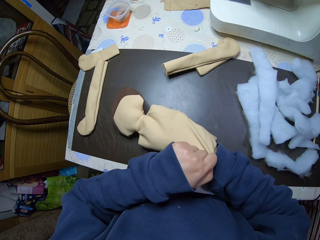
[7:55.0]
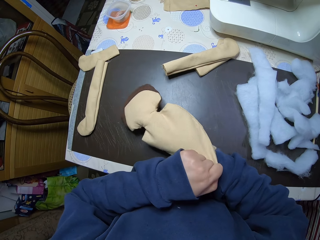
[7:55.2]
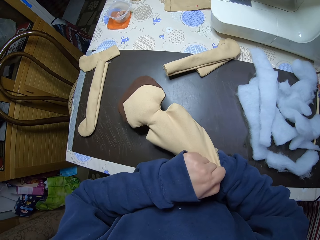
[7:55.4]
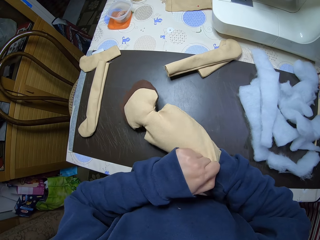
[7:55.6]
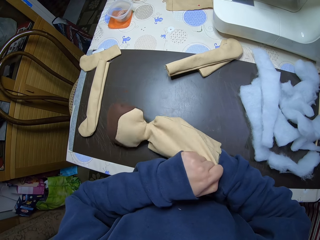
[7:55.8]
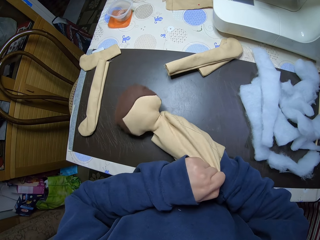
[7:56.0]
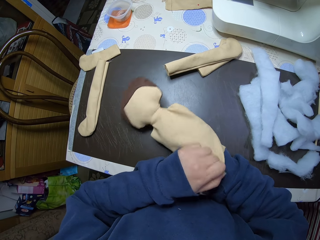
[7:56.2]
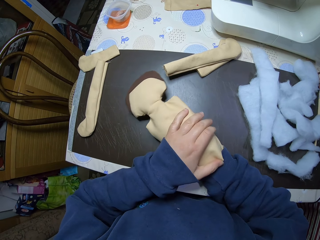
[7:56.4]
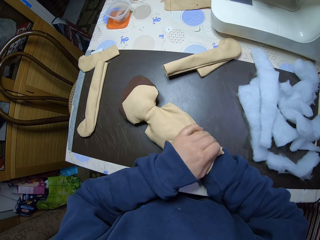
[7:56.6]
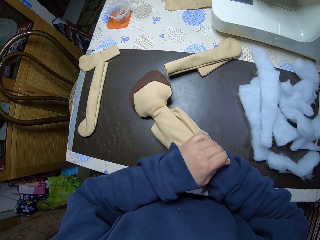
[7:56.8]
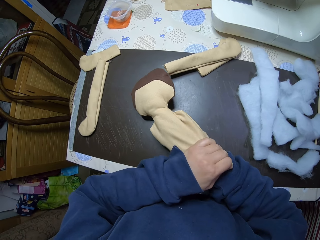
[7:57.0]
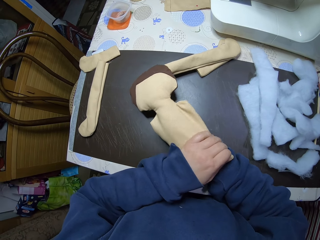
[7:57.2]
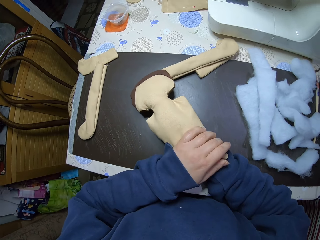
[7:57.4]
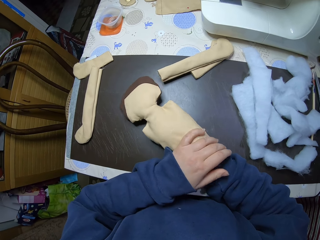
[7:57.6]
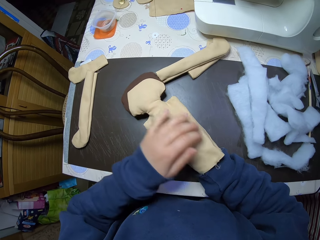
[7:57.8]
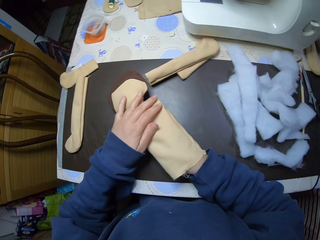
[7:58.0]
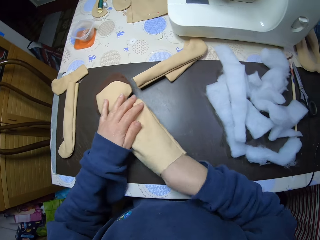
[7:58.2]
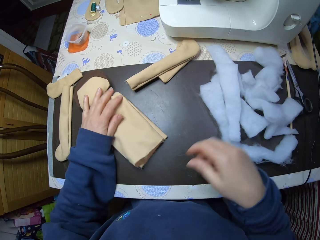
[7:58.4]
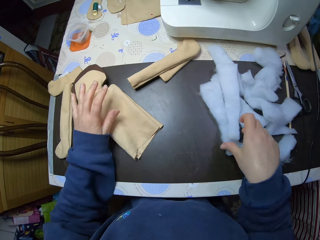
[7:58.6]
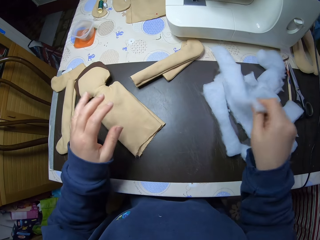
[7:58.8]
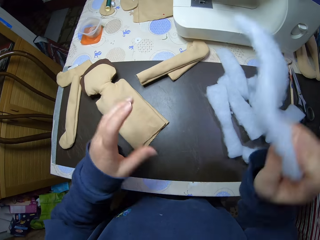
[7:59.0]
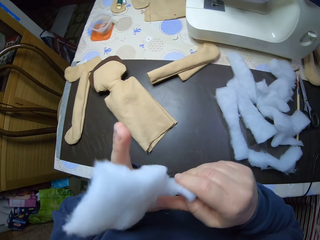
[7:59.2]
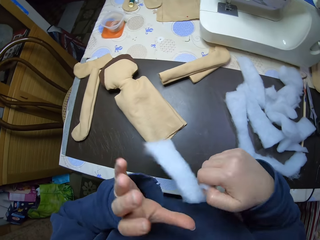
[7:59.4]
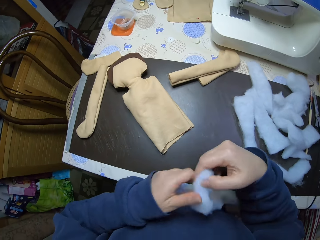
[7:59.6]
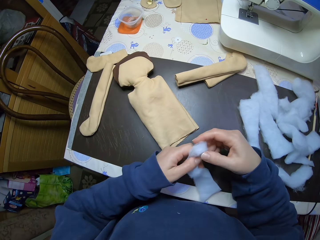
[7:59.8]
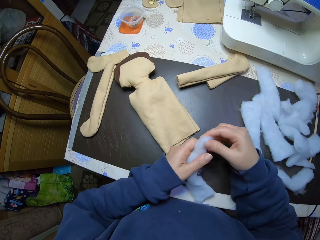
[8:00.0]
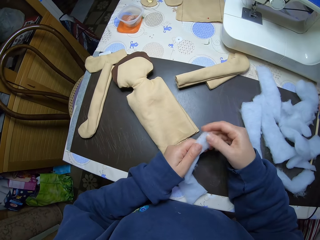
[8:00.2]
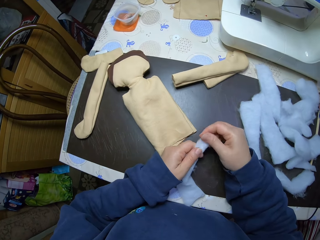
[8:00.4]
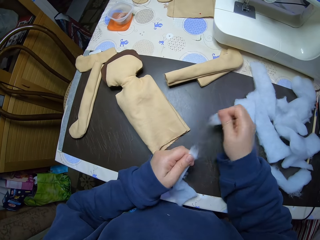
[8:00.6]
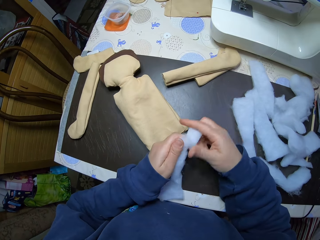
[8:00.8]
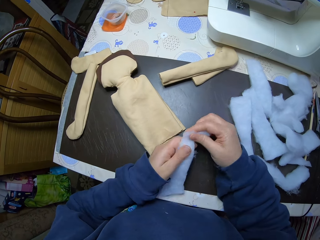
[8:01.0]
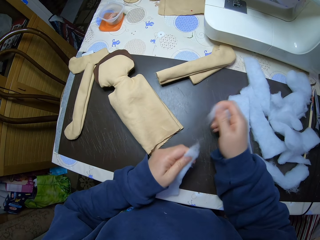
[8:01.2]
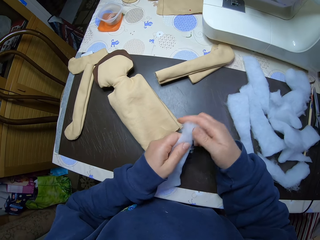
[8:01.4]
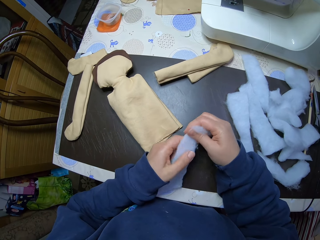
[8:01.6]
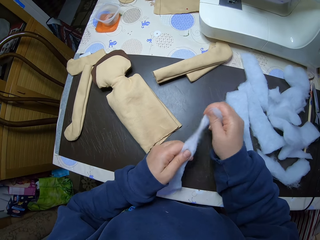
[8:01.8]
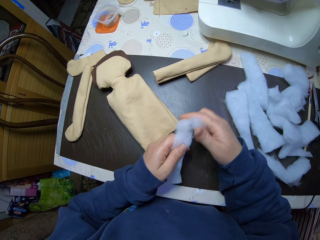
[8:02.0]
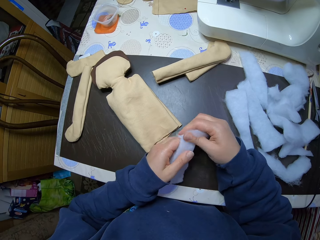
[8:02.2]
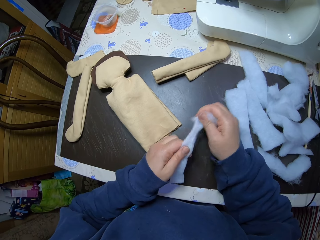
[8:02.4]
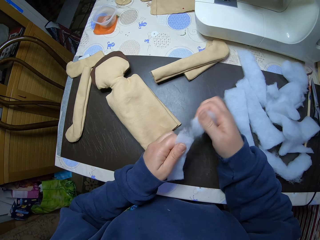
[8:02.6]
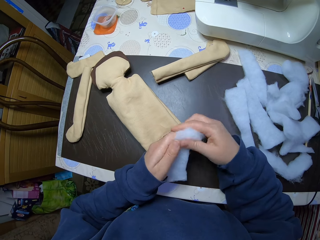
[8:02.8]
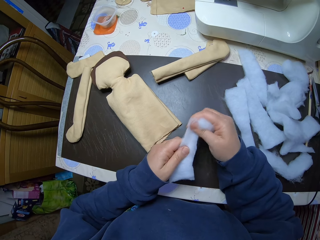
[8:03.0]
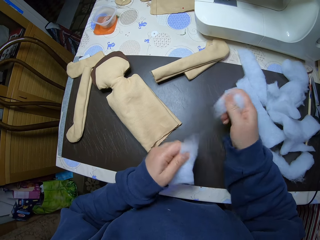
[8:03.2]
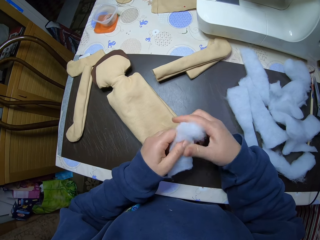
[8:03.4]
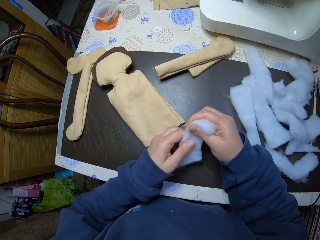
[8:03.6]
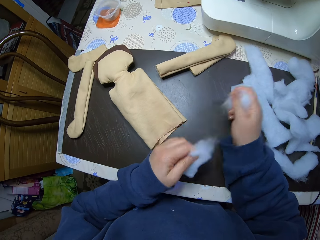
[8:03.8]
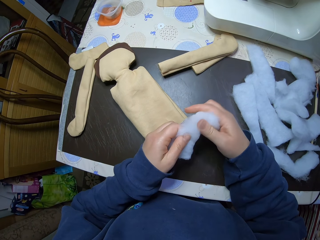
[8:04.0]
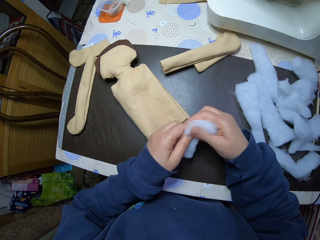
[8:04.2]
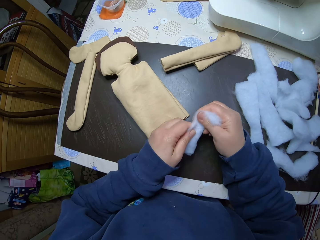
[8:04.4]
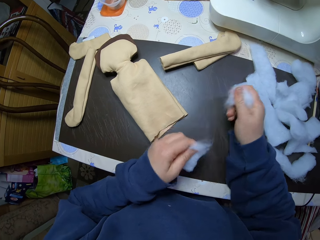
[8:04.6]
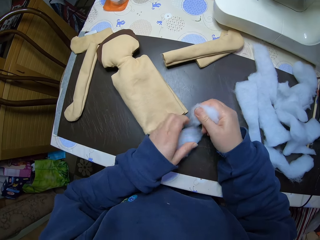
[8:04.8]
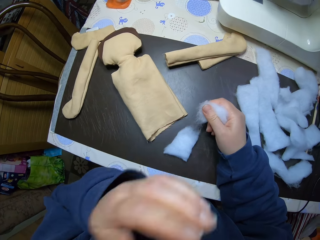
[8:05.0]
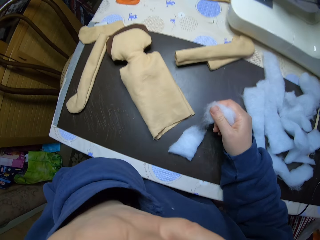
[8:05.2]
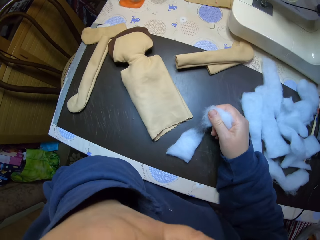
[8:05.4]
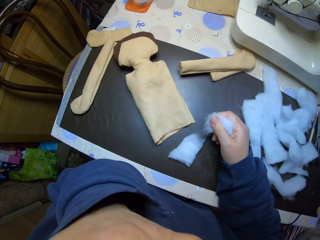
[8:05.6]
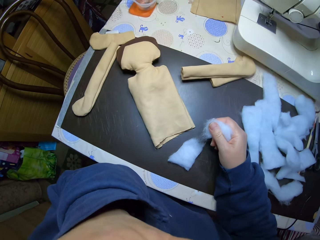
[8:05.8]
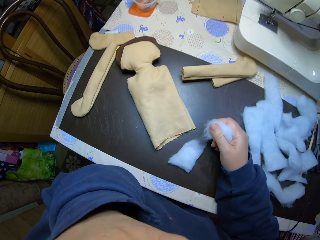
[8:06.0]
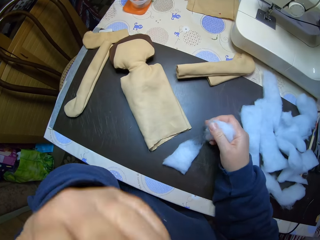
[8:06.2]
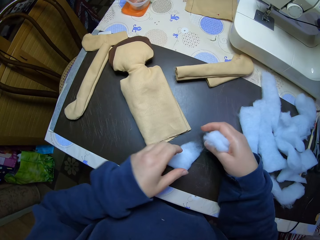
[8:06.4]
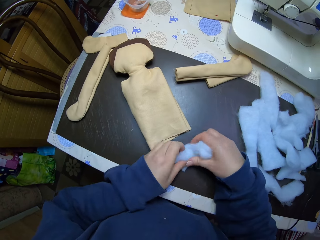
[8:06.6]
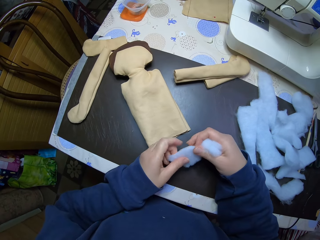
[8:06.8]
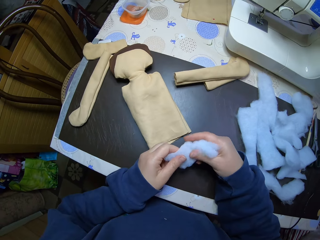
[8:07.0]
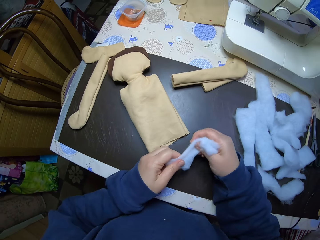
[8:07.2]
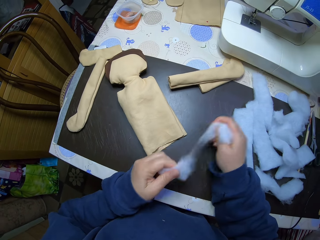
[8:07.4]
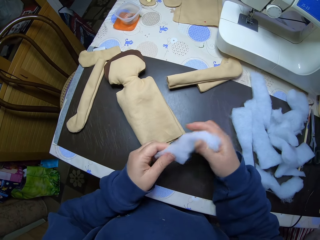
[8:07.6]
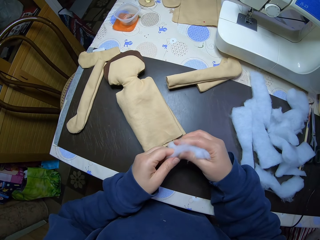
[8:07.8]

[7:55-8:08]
The camera wearer takes his right hand out of the doll. He picks a piece of wool from the table. He cuts the piece of cotton wool into shreds with his hands. He pulls the wool. He drops the piece of cotton wool on the table. He touches the camera or his face. He picks up the piece of cotton wool from the table. He cuts a piece of cotton wool into shreds with his hands.

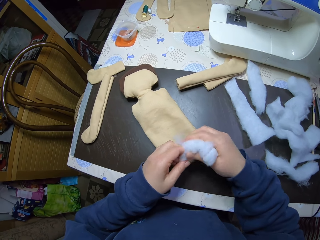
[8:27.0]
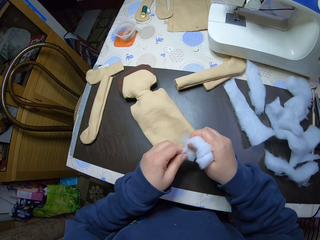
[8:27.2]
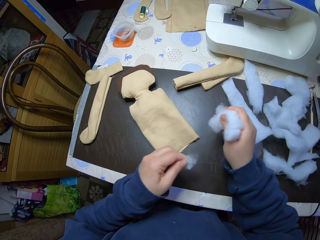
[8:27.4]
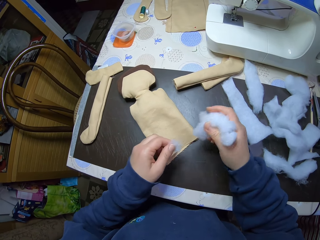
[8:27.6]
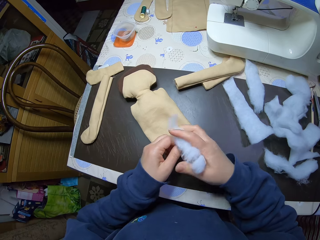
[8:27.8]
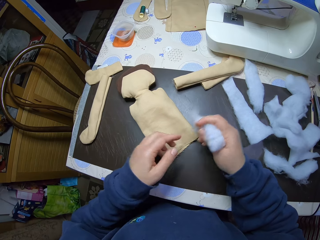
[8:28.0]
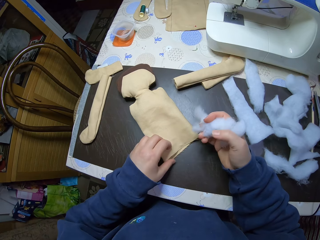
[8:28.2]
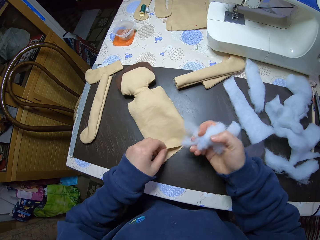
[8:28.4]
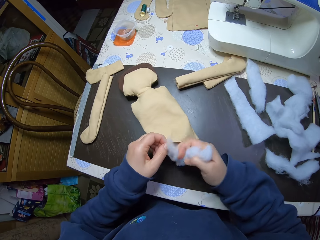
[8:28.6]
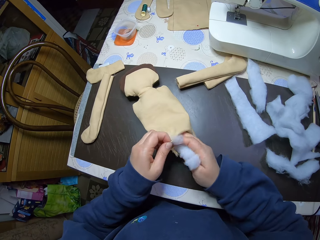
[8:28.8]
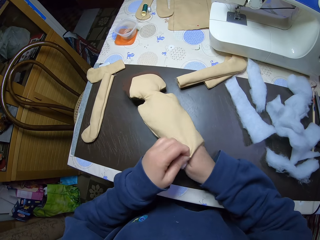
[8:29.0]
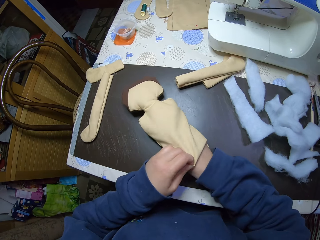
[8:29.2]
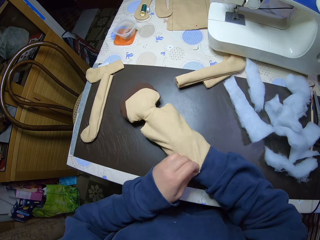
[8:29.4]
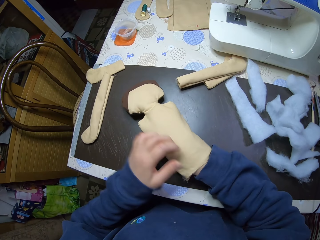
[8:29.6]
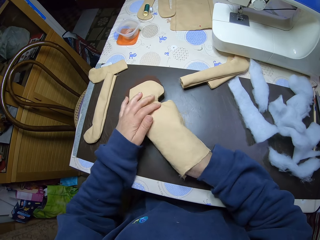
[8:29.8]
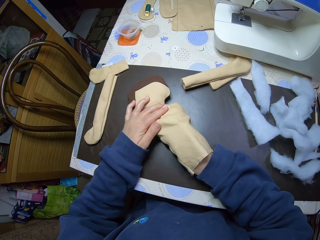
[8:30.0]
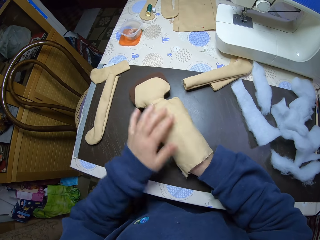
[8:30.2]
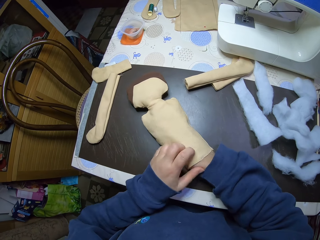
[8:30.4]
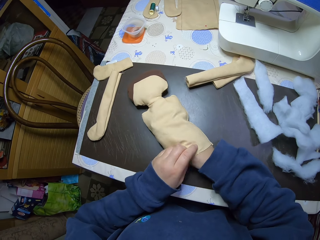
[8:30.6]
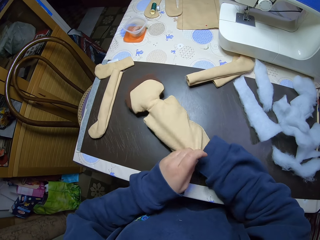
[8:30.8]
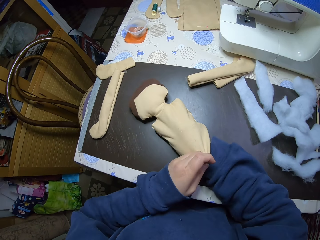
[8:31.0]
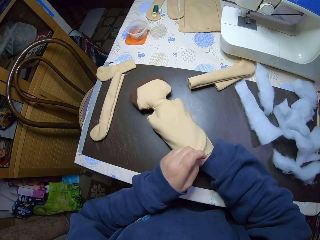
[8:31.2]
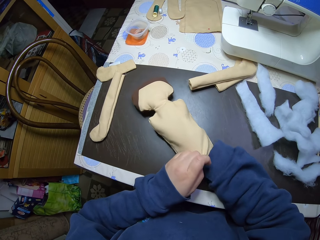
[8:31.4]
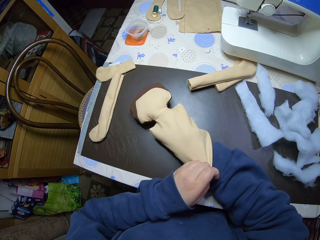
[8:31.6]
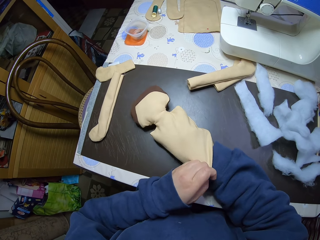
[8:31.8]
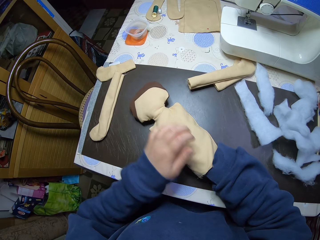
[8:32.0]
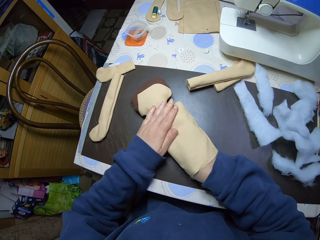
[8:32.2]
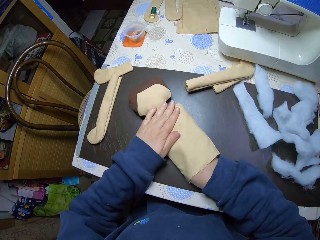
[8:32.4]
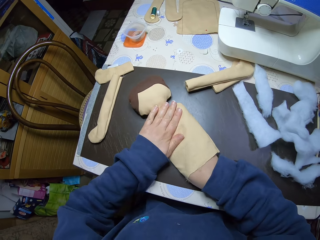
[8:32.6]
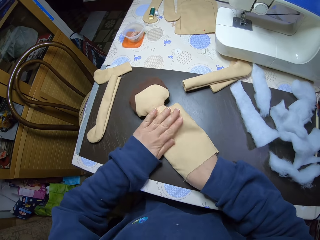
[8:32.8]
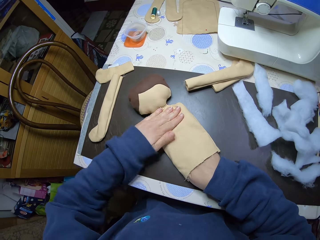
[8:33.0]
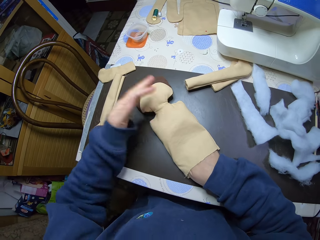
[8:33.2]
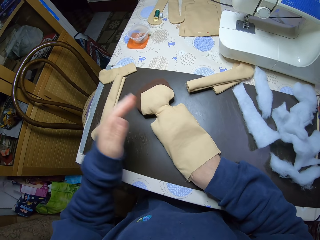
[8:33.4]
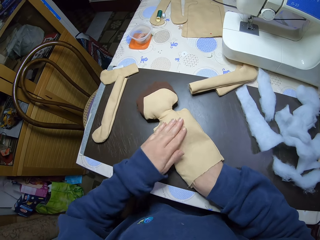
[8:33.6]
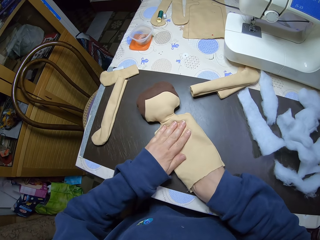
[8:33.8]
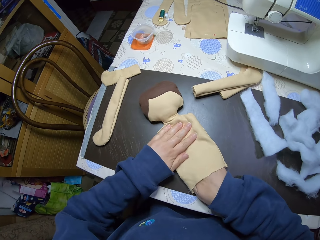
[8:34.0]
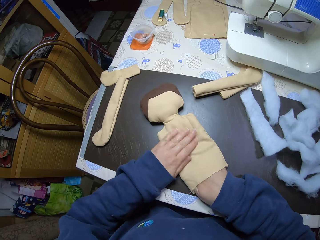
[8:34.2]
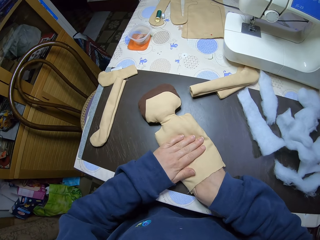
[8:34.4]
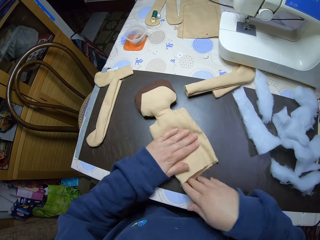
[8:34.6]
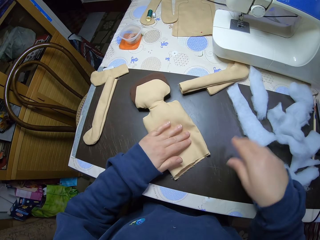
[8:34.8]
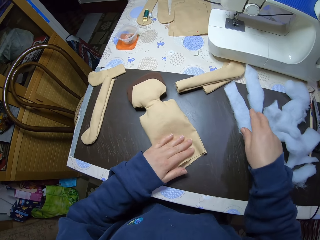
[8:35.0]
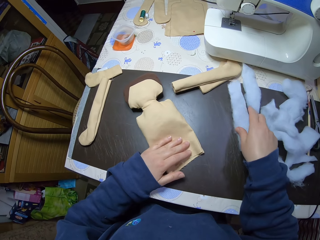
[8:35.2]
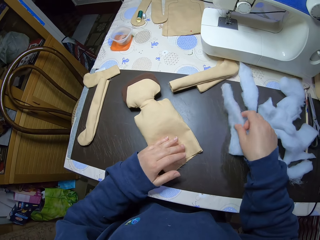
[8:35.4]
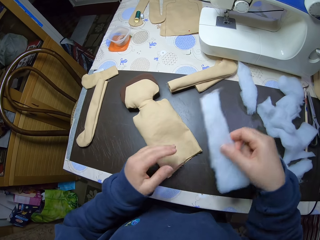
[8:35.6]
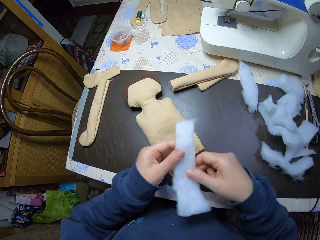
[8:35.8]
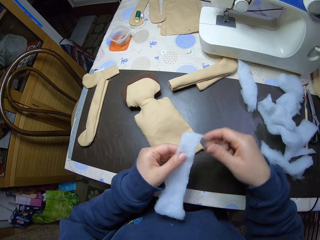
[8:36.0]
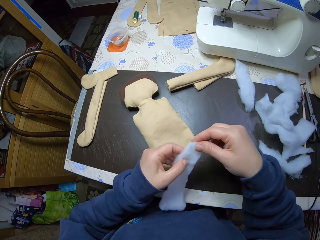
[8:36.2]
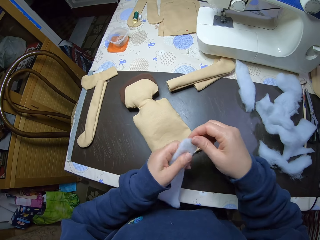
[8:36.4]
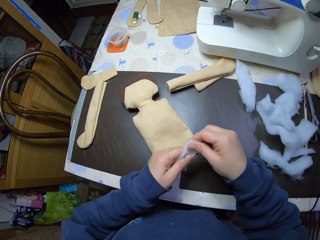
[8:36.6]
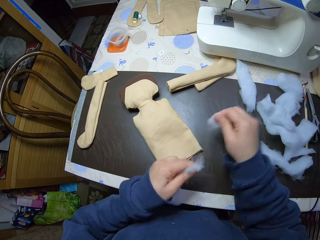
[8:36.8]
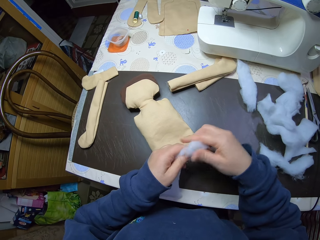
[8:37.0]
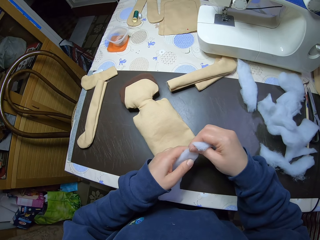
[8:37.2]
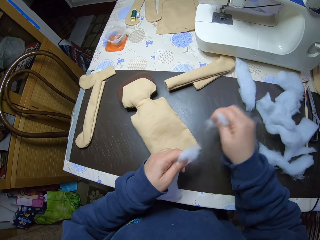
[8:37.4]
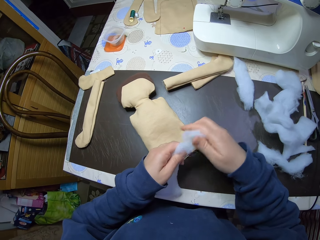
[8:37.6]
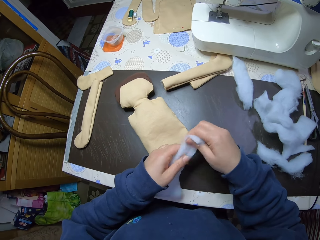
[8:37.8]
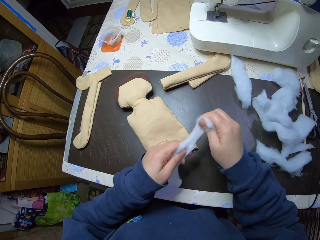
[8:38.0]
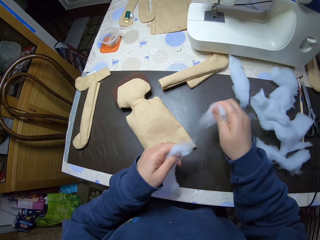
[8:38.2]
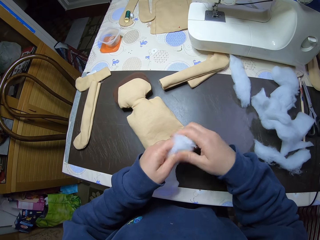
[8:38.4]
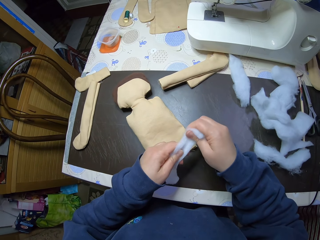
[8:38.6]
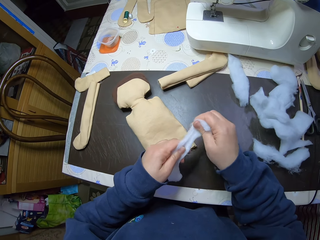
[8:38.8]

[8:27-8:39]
The camera wearer holds the doll with his left hand. He puts the shredded cotton wool into the doll with his right hand. He presses the doll with his left hand. He adjusts the doll. He takes his right hand out of the doll. He picks a piece of cotton wool from the table. He cuts the piece of cotton wool into shreds with his hands. He pulls the wool.
